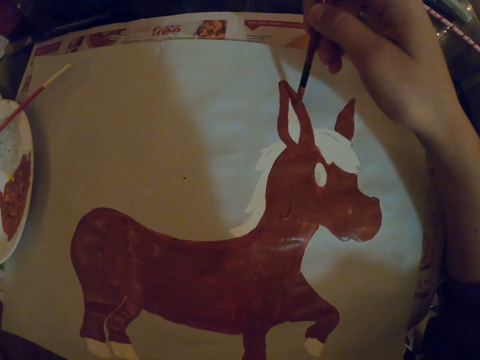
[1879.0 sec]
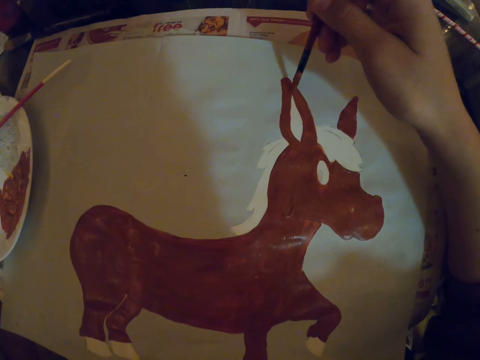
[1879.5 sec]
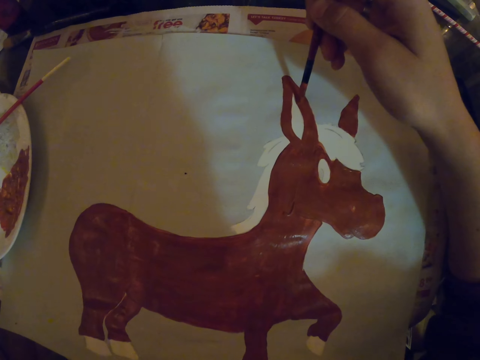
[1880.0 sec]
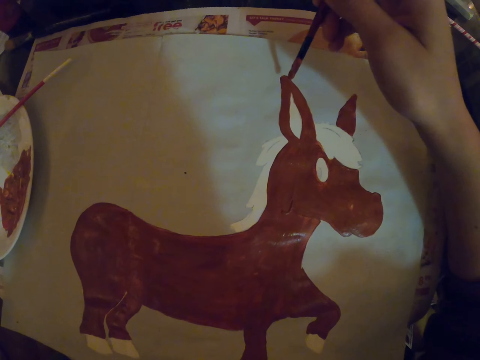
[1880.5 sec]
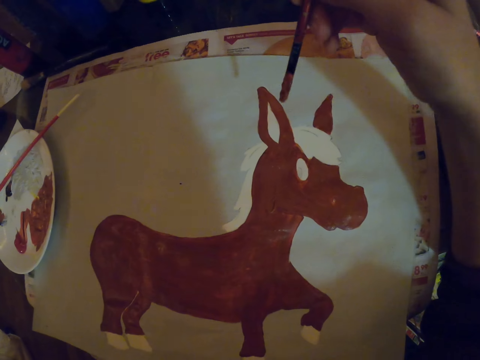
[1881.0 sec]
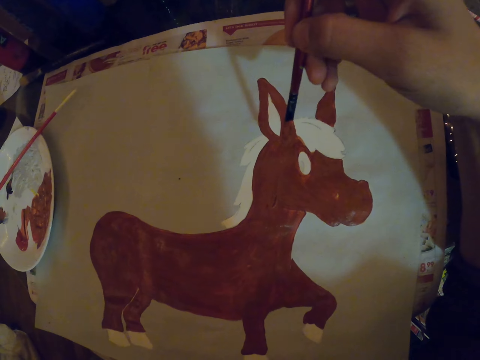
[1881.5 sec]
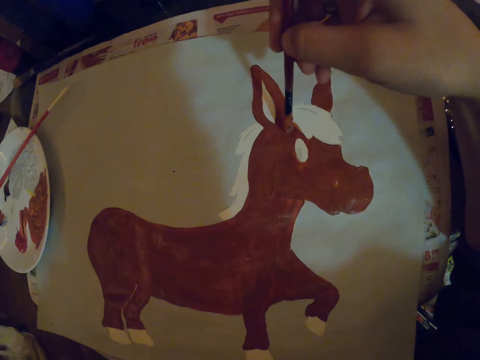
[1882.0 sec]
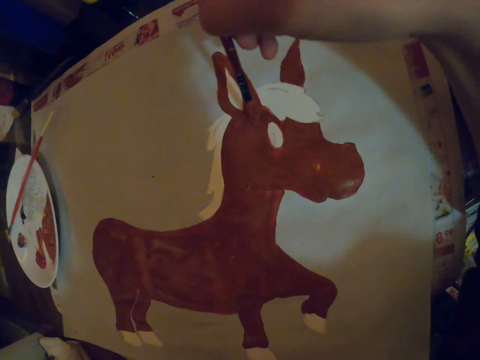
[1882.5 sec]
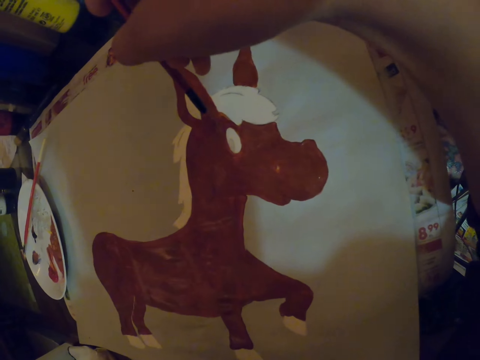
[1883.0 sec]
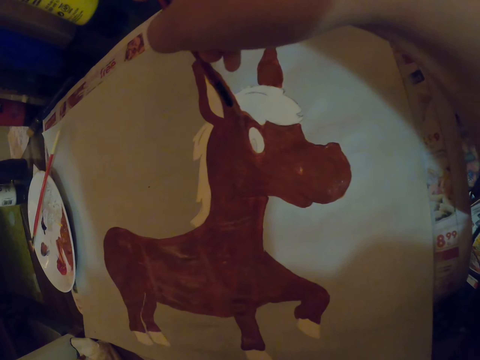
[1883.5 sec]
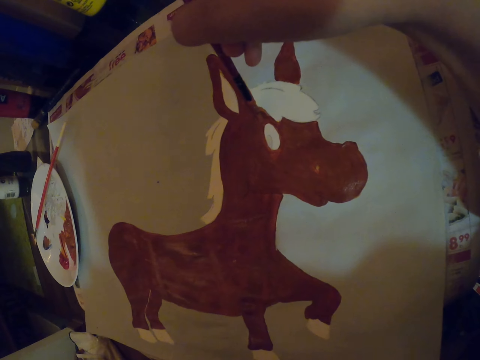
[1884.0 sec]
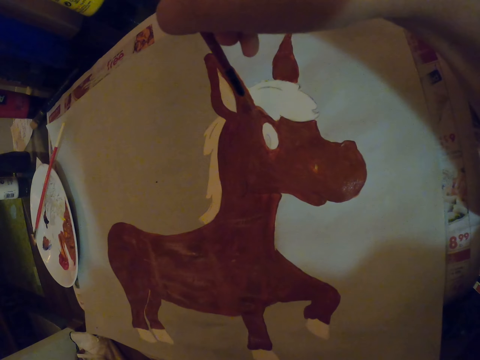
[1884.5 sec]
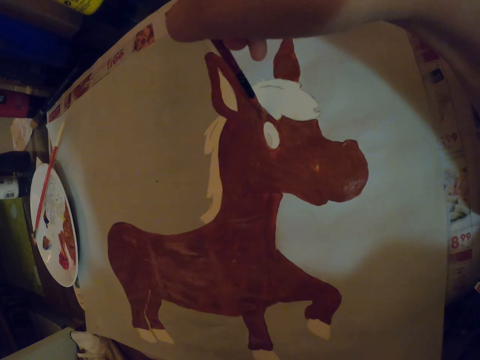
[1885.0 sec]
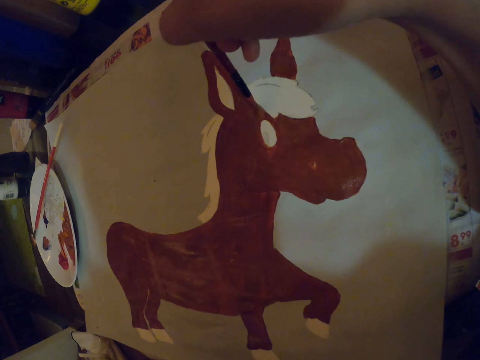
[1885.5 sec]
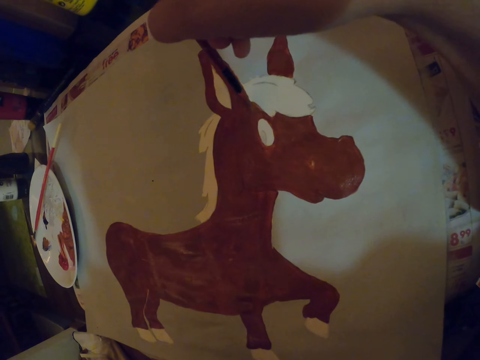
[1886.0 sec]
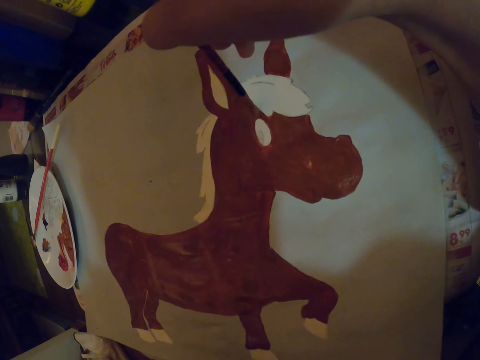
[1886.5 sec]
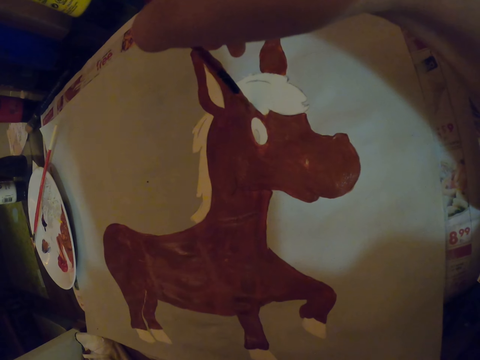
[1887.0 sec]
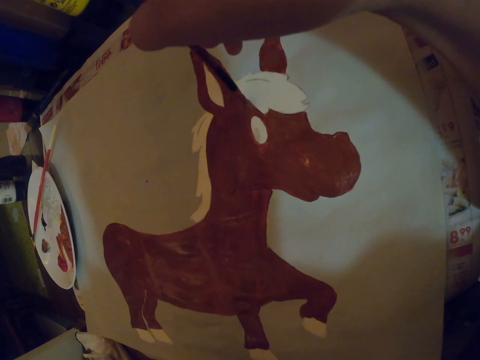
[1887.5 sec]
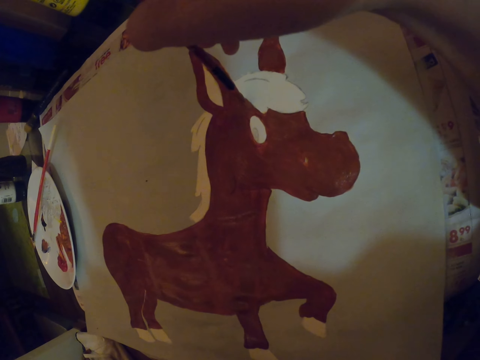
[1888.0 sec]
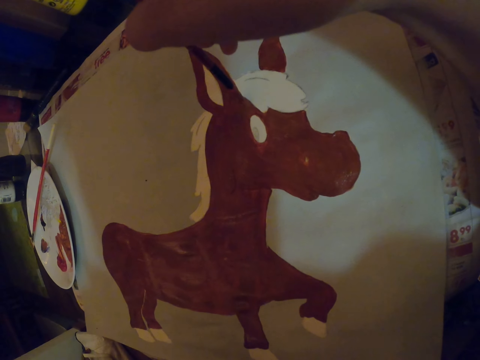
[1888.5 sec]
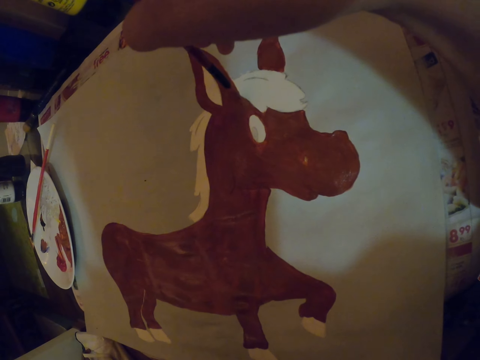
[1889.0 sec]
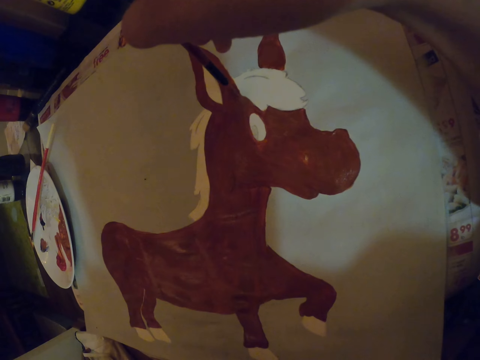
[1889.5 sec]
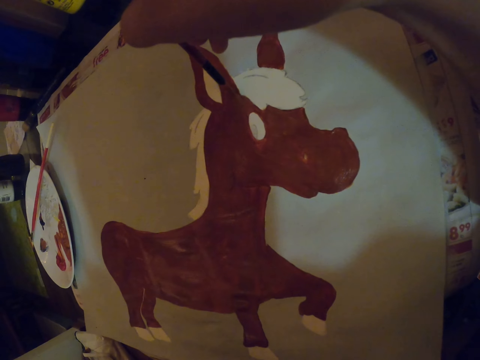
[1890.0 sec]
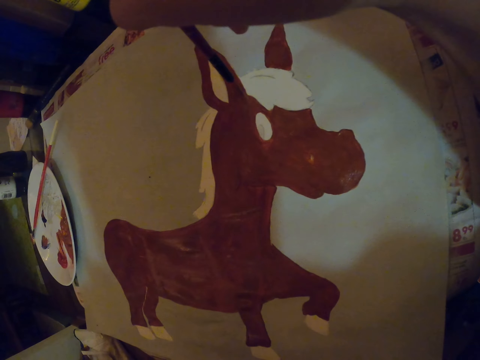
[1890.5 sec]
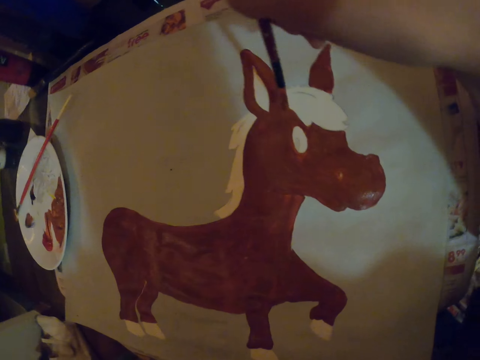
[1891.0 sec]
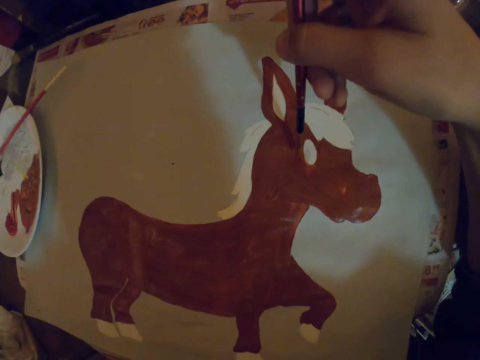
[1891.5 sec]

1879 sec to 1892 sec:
The camera wearer paints with the paint brush. They rotate their hand with the paint brush.

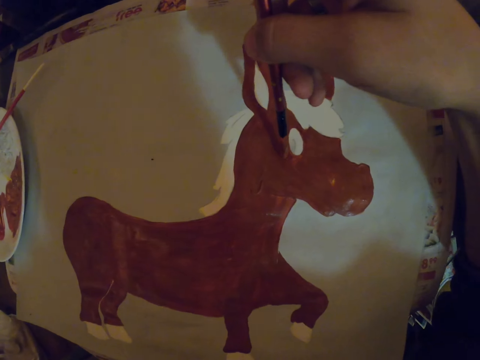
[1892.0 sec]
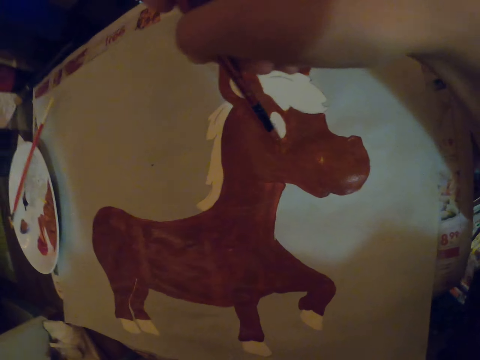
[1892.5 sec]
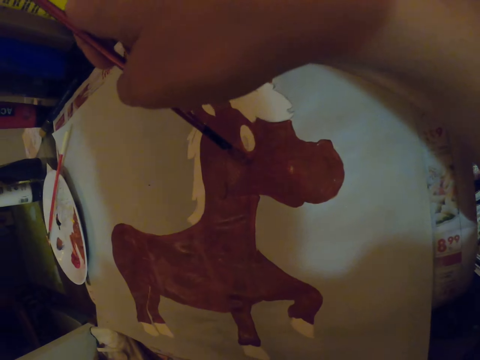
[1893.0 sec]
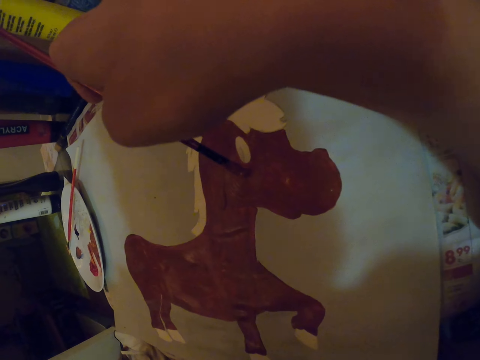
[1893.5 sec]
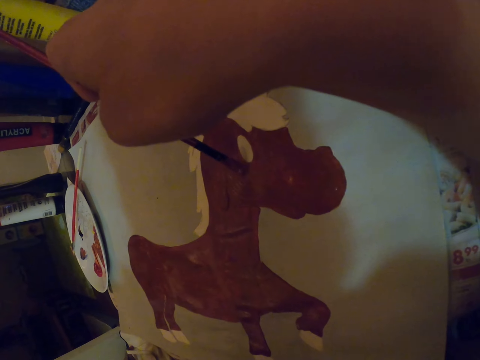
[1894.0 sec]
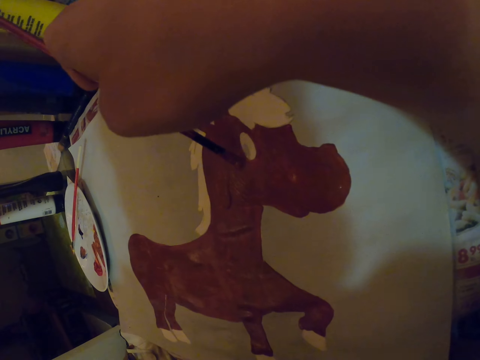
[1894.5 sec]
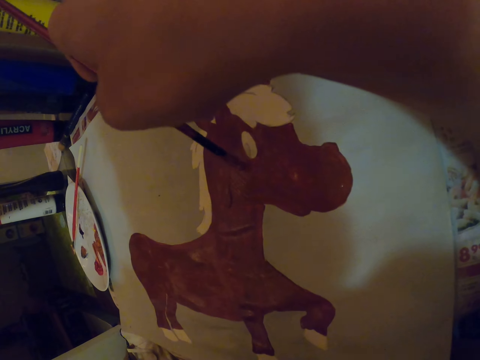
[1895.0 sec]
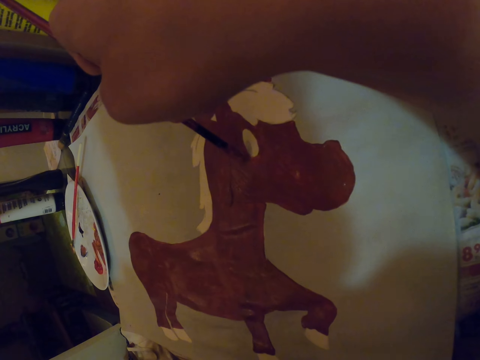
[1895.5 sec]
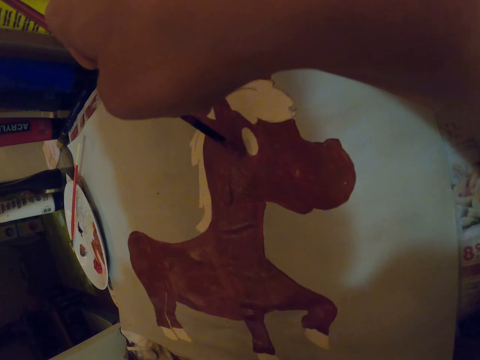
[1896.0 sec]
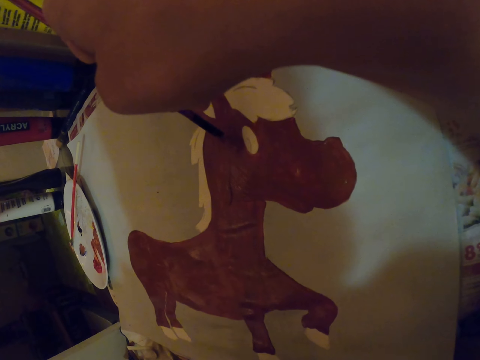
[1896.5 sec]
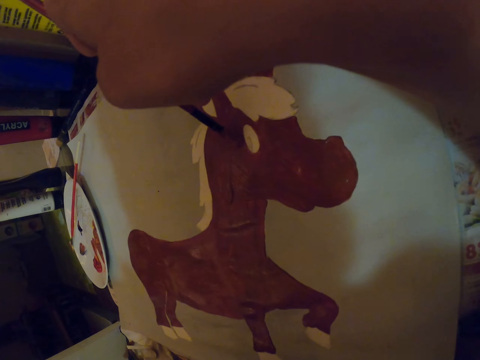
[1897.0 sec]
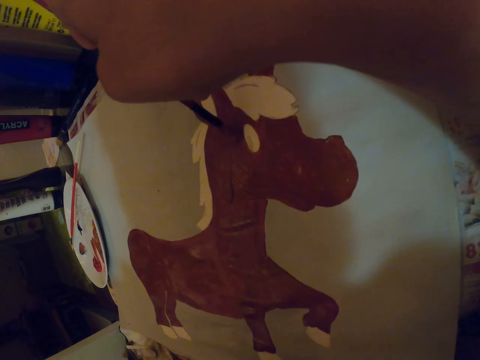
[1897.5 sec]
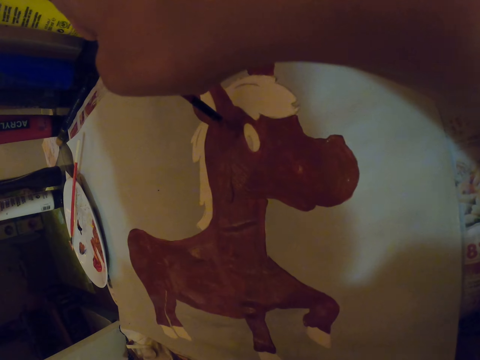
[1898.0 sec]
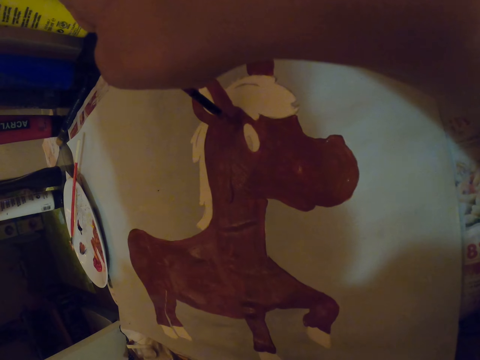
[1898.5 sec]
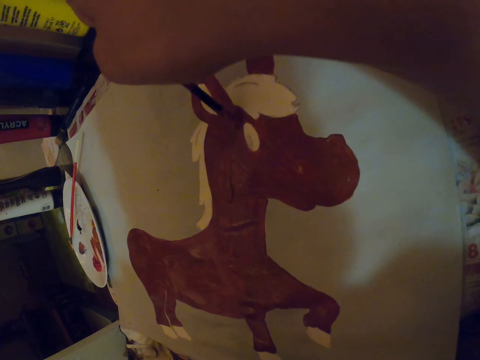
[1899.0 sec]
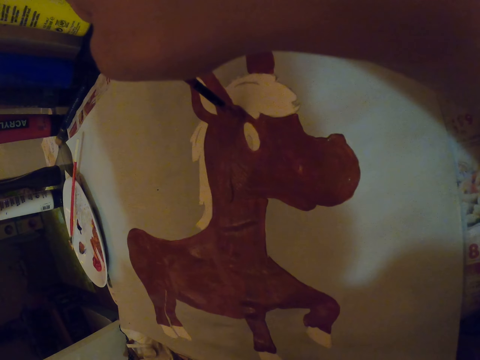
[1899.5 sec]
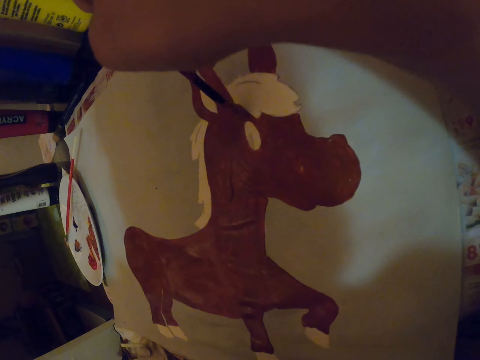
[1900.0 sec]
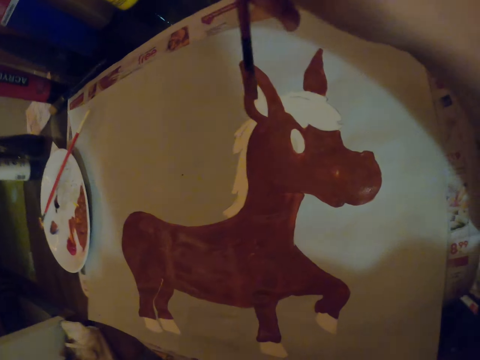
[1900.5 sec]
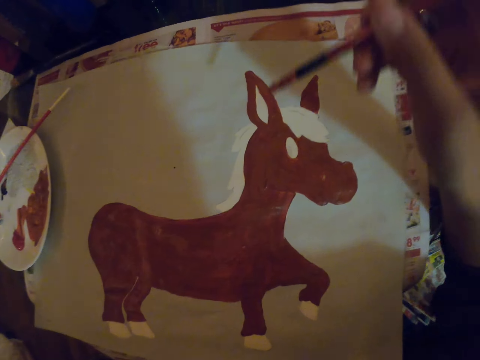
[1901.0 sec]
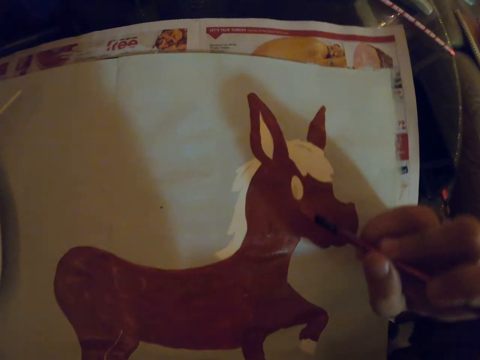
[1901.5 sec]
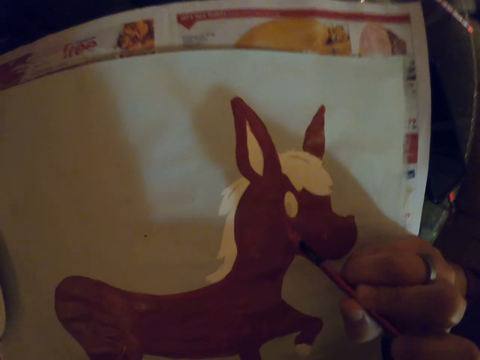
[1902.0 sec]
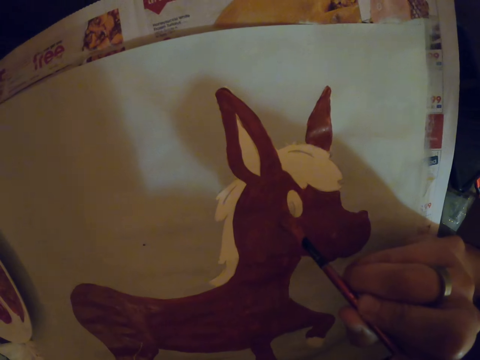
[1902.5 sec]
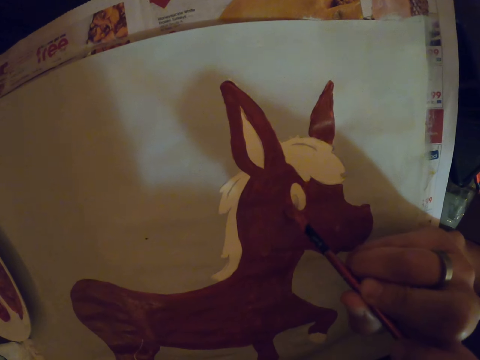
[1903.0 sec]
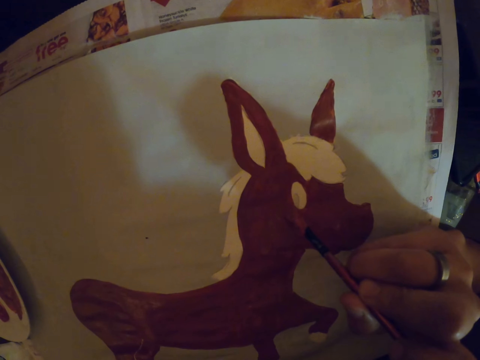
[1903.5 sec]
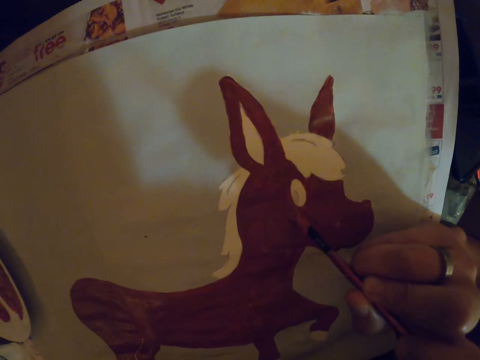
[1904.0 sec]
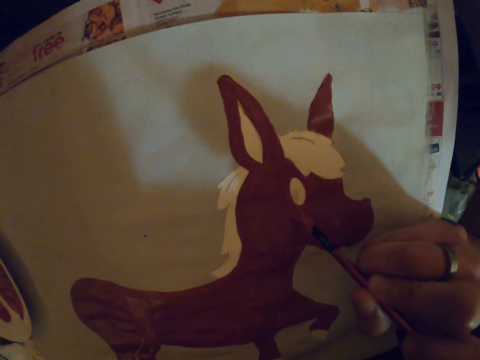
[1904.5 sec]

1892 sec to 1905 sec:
The camera wearer paints with the paint brush.
